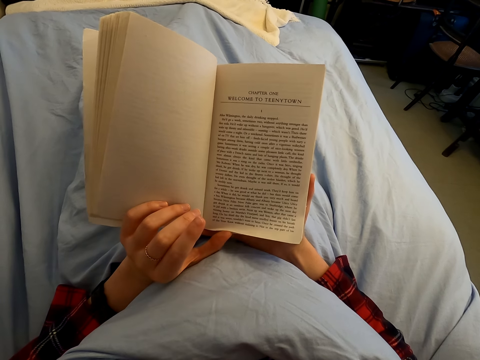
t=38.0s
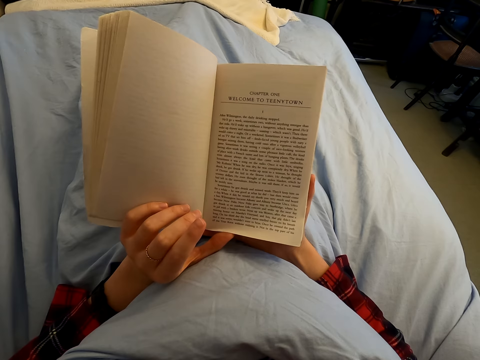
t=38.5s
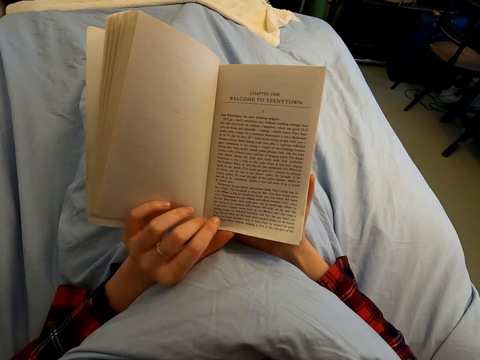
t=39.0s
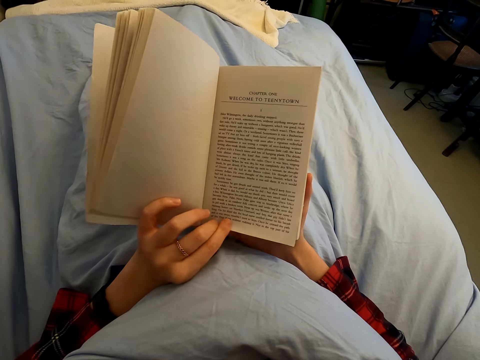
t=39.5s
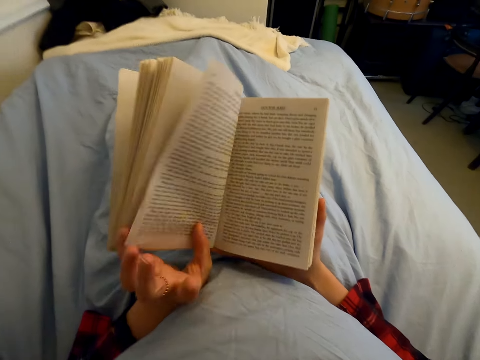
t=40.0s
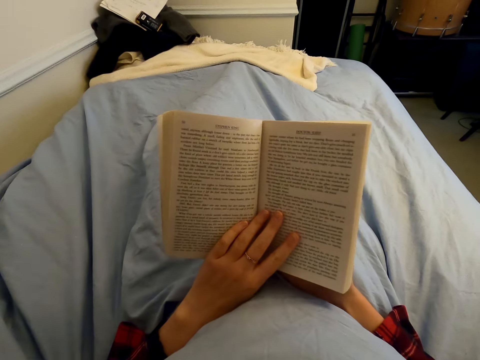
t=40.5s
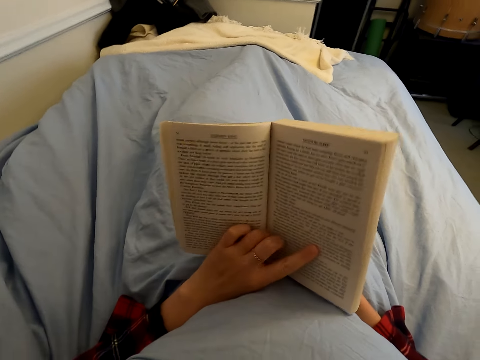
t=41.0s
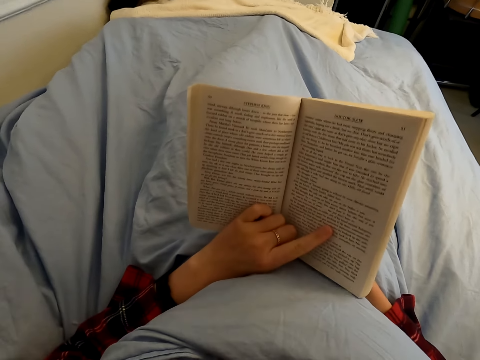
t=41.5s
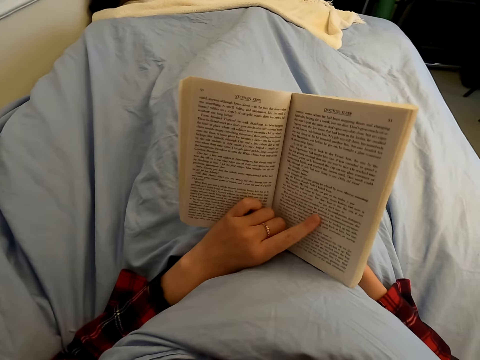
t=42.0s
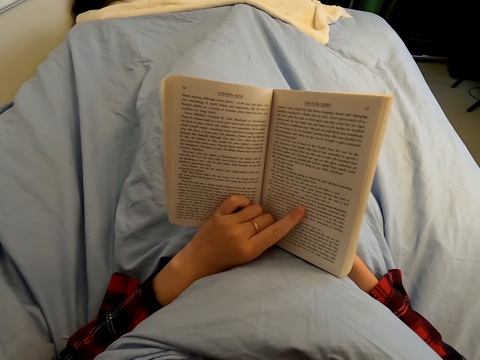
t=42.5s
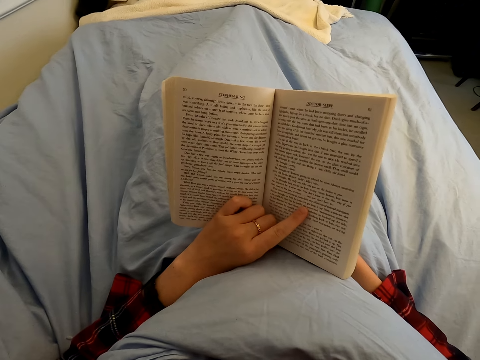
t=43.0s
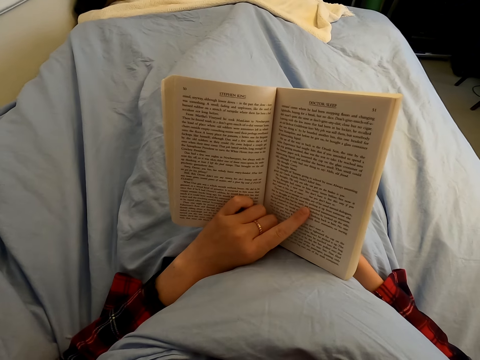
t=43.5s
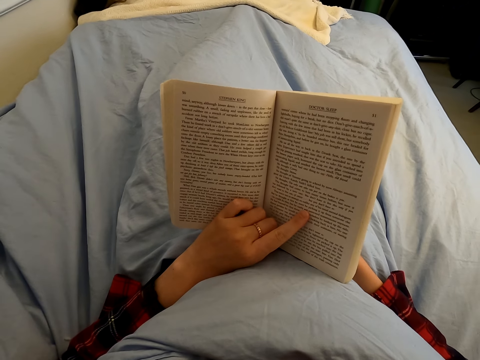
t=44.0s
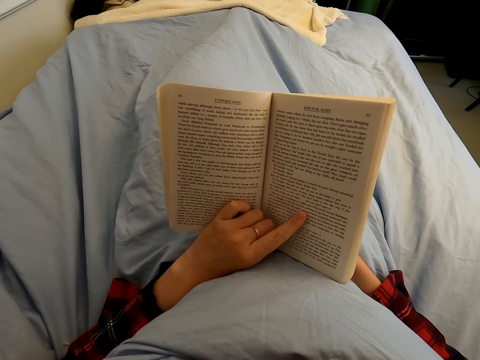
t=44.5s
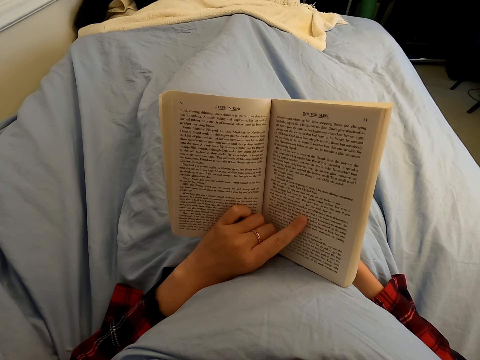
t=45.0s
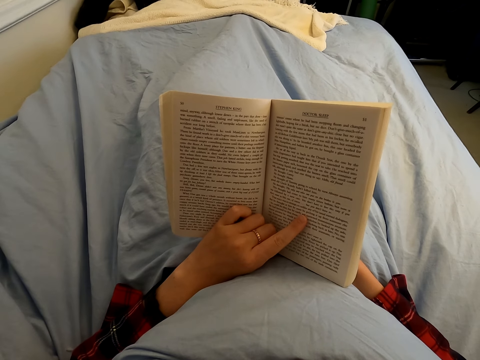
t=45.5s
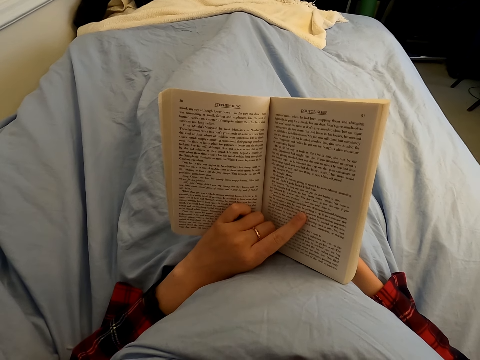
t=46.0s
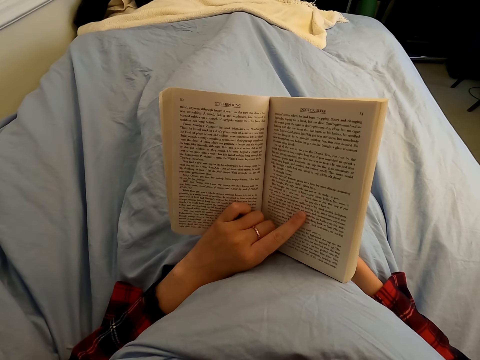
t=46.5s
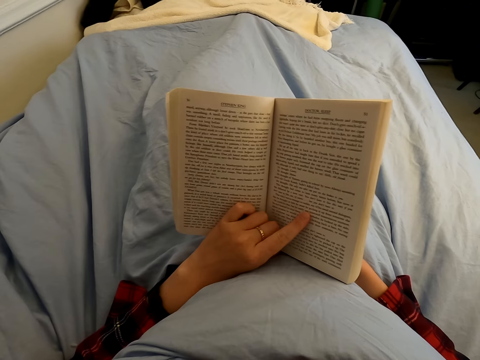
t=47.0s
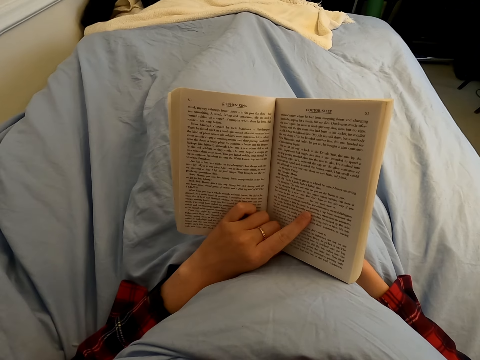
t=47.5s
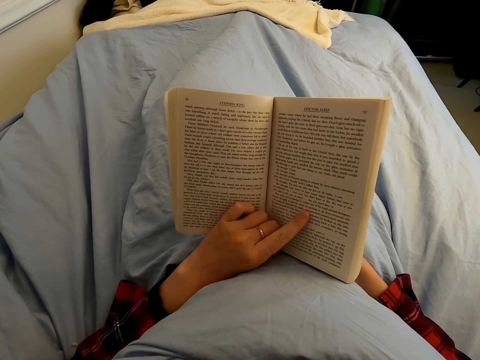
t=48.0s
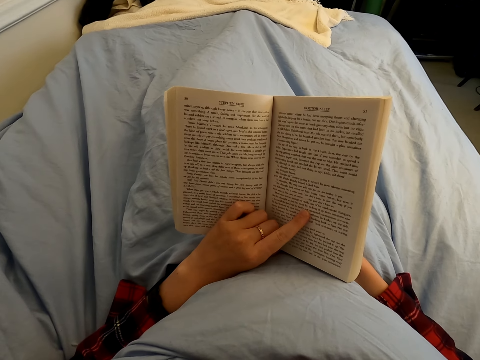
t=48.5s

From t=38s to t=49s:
The camera wearer peruses a page on the novel. They open a page of the book. They read the novel.

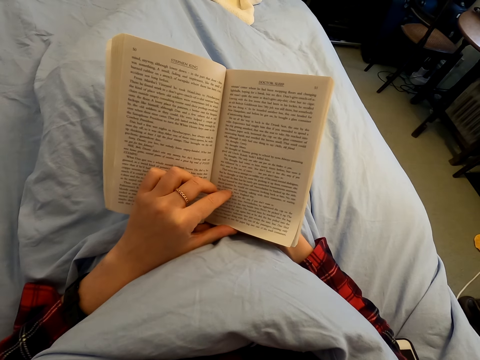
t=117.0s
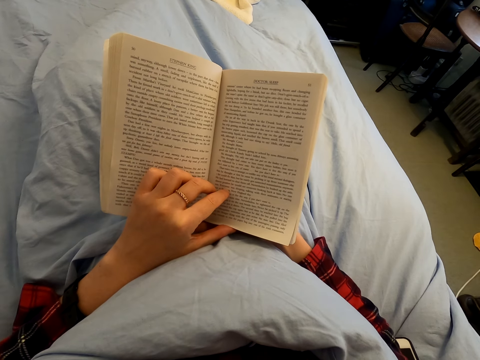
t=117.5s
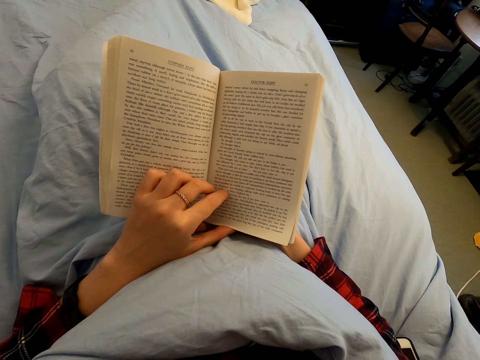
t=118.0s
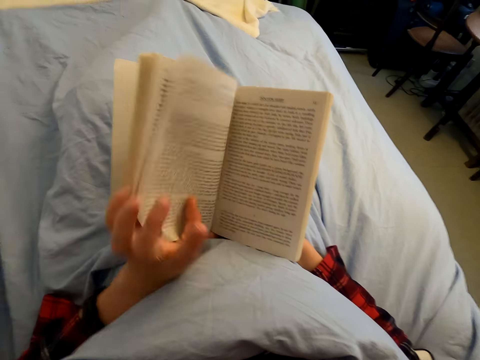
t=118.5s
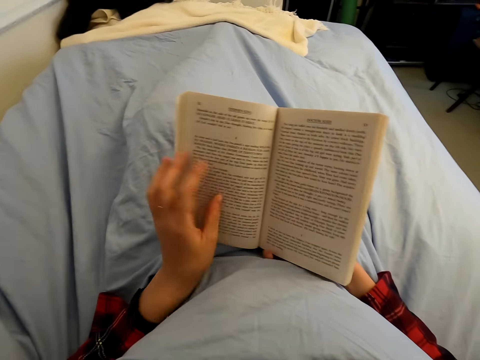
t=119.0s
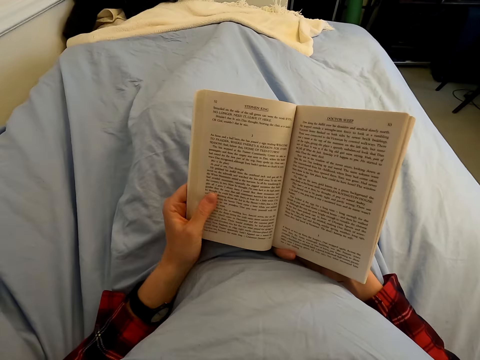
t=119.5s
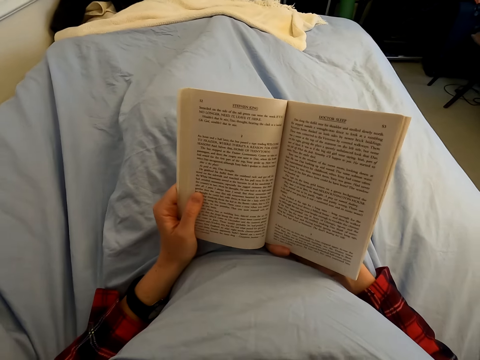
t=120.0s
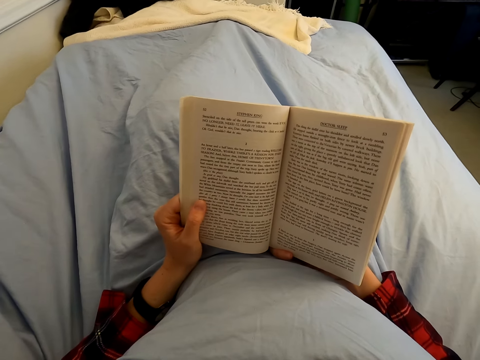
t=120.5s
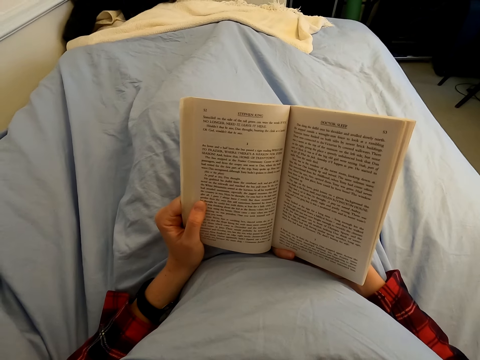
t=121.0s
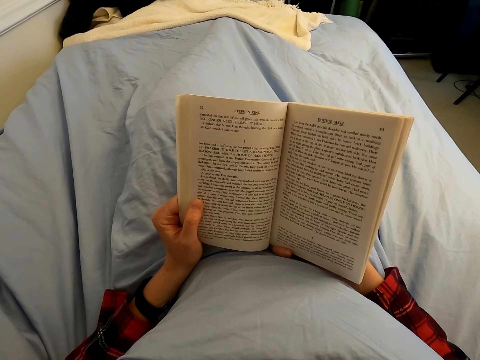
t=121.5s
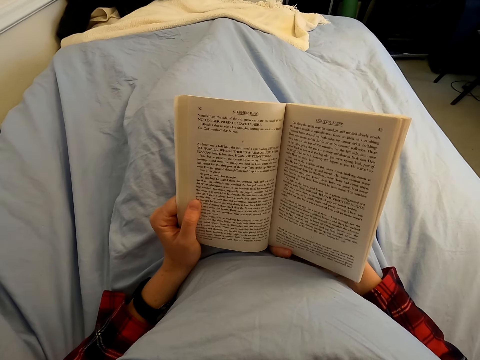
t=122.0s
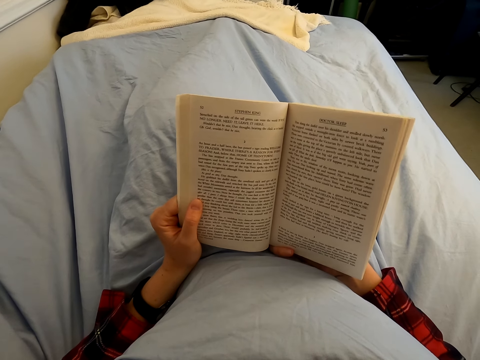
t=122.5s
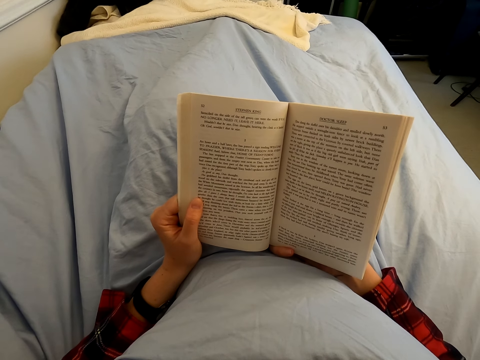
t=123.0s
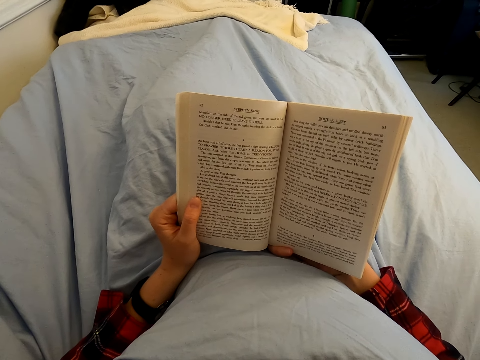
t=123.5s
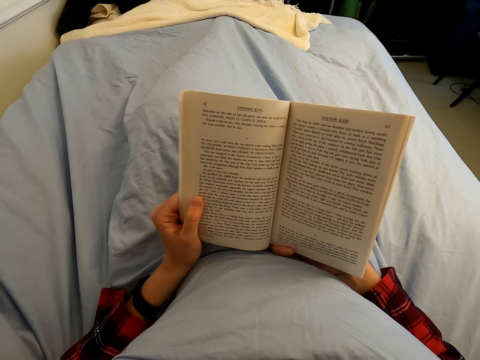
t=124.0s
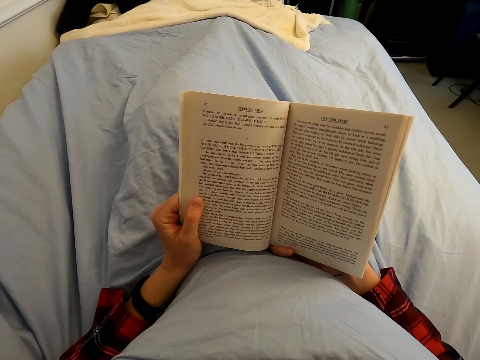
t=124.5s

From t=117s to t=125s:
The camera wearer opens a page of the book. They peruse a page on the novel. They read the novel.

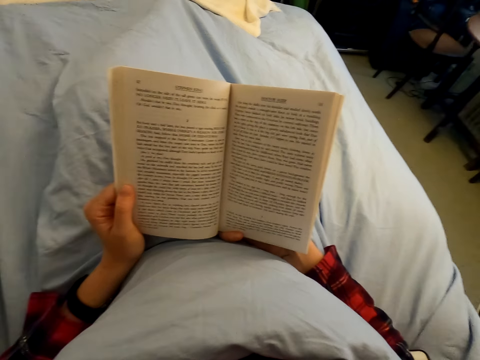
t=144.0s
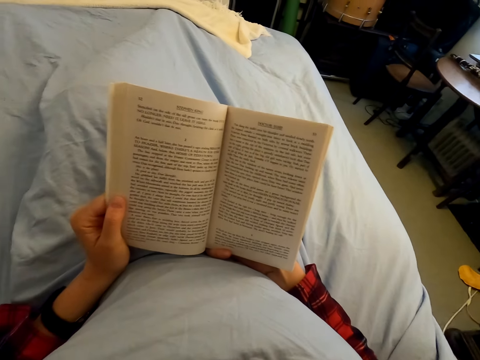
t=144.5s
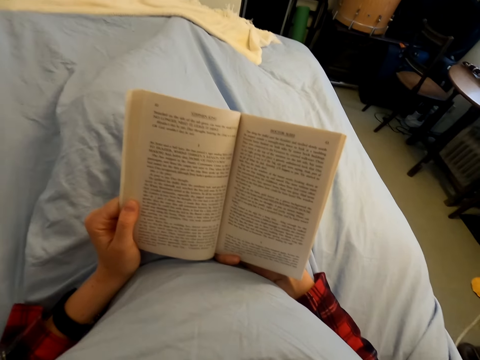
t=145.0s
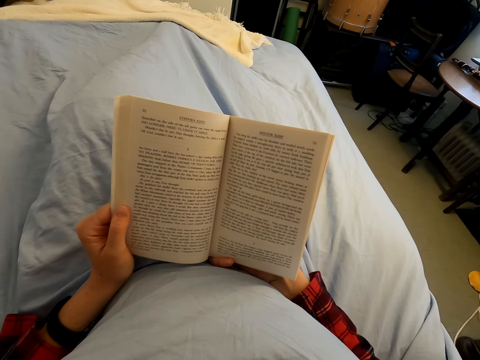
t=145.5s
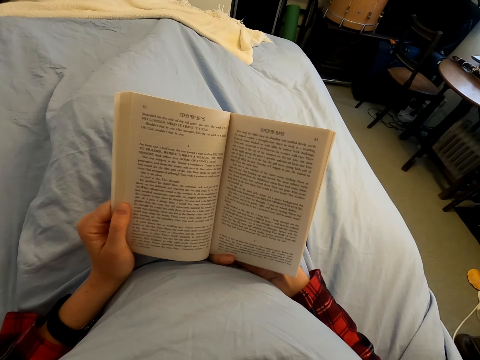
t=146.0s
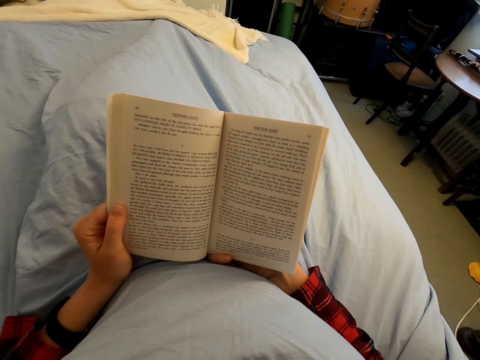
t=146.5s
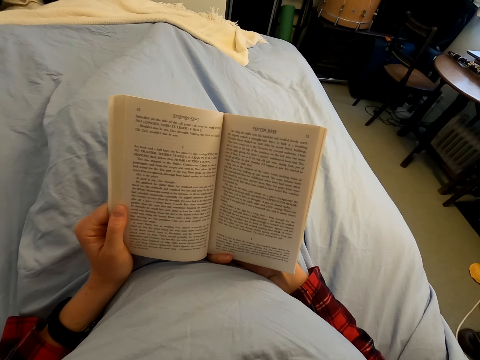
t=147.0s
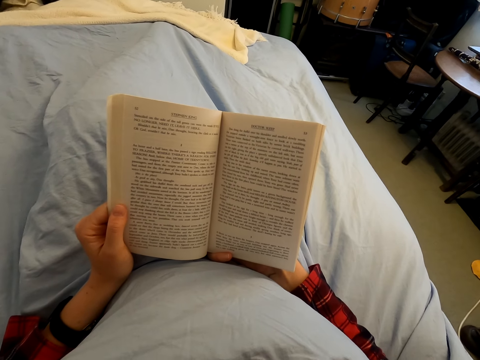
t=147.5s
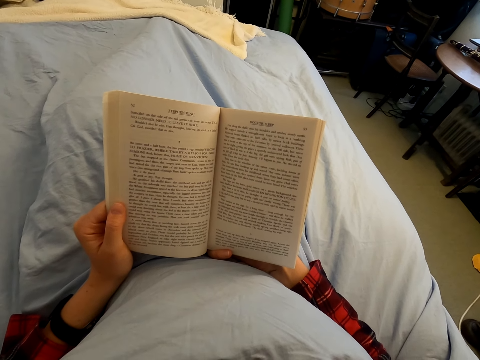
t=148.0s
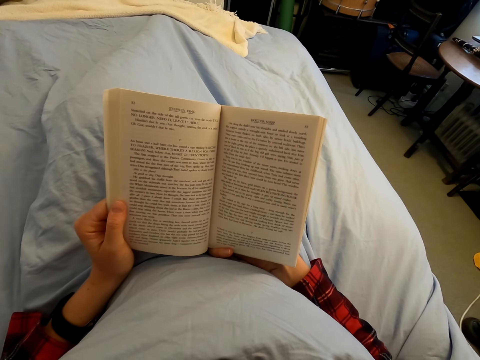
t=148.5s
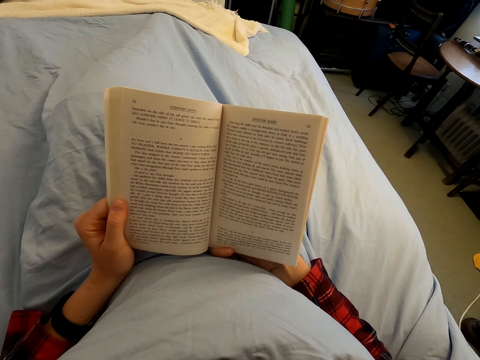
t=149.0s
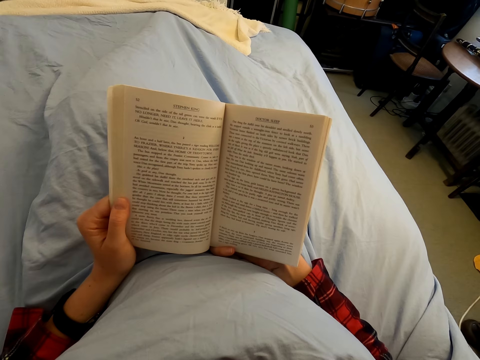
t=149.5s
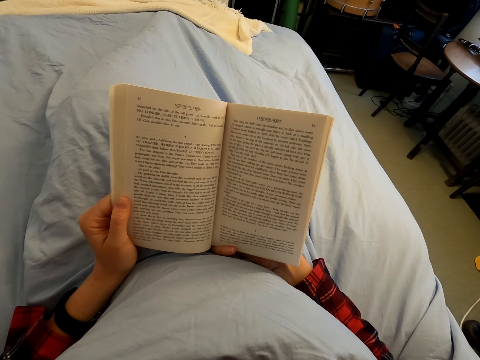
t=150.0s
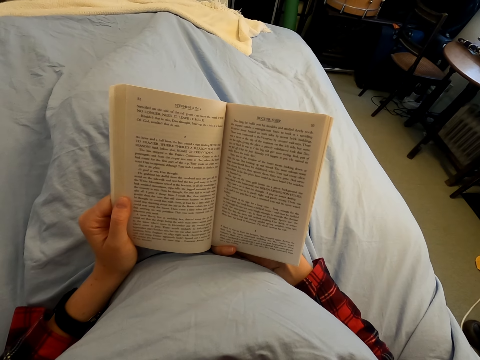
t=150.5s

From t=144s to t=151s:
The camera wearer reads the book.
